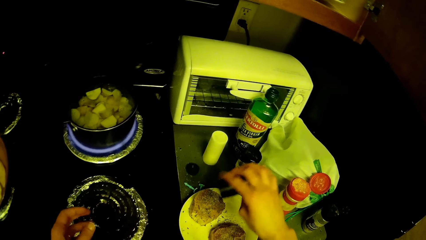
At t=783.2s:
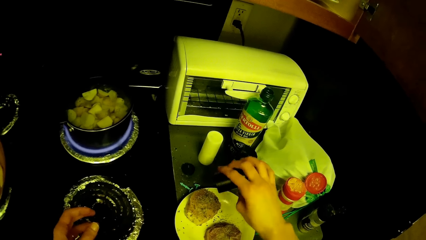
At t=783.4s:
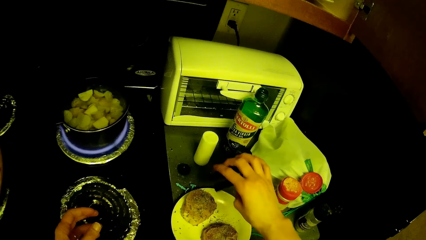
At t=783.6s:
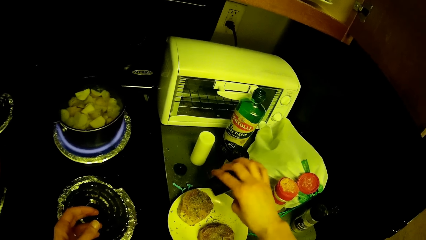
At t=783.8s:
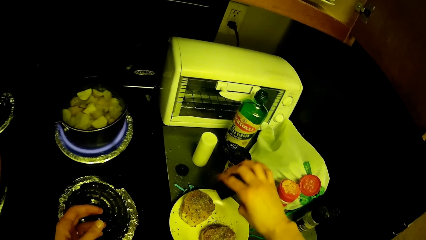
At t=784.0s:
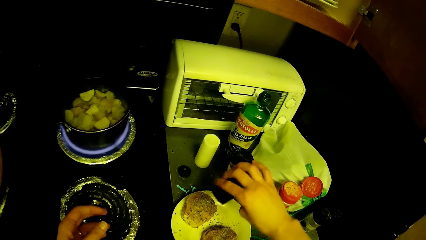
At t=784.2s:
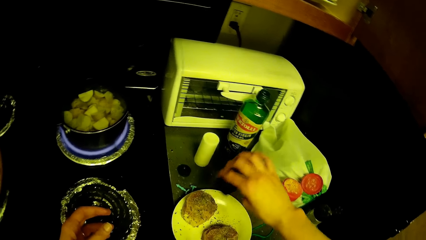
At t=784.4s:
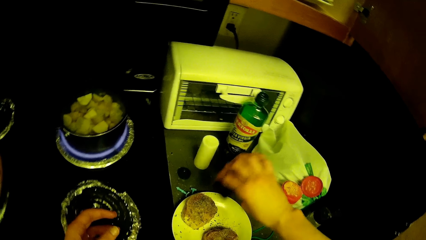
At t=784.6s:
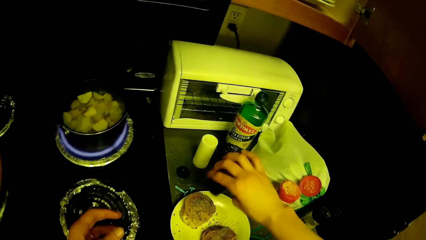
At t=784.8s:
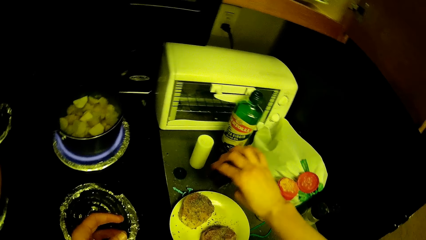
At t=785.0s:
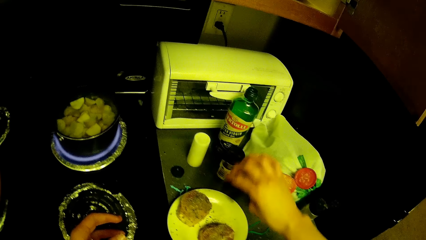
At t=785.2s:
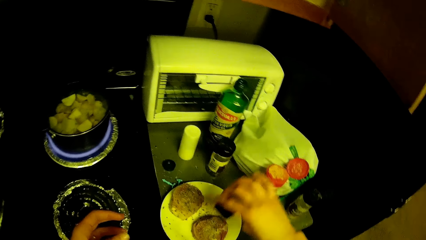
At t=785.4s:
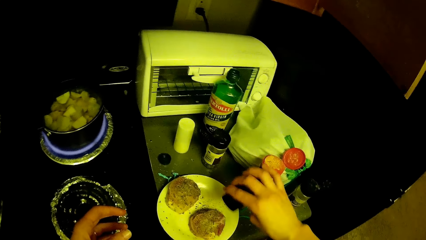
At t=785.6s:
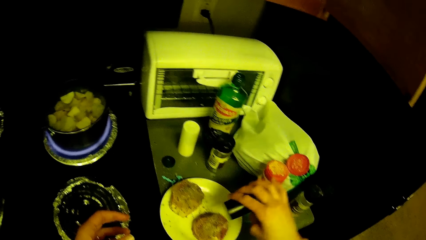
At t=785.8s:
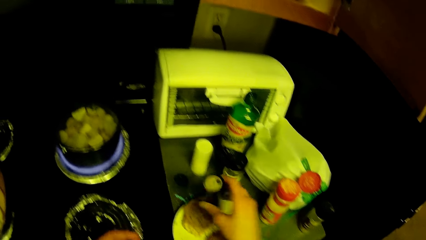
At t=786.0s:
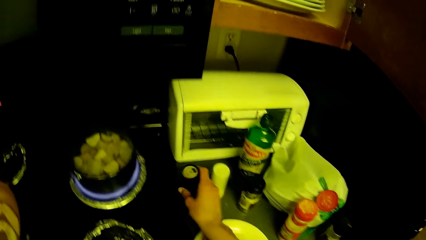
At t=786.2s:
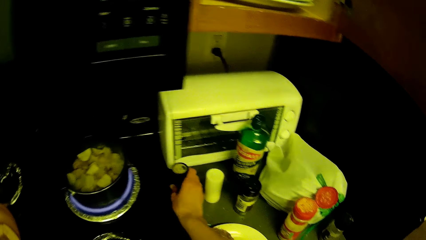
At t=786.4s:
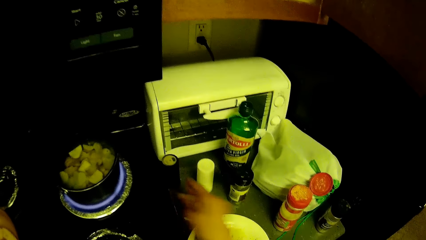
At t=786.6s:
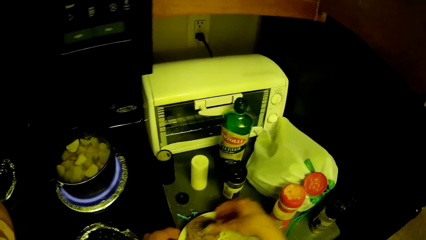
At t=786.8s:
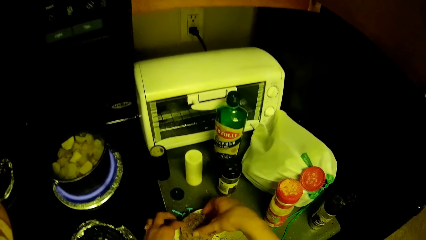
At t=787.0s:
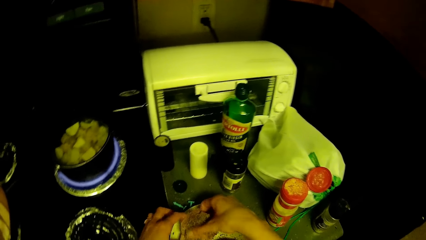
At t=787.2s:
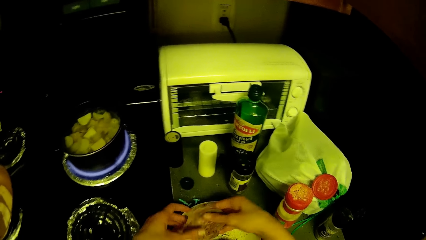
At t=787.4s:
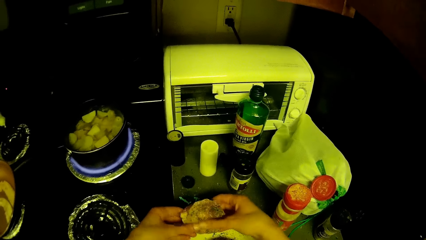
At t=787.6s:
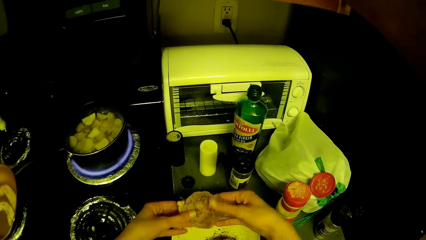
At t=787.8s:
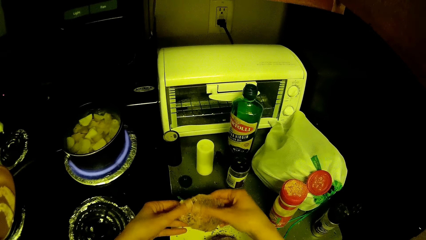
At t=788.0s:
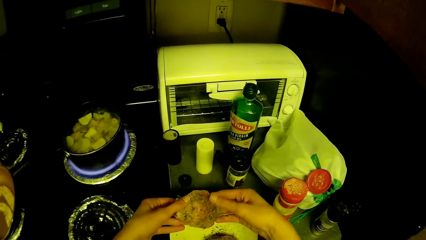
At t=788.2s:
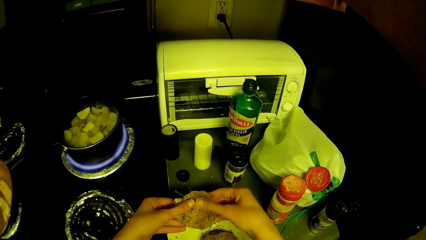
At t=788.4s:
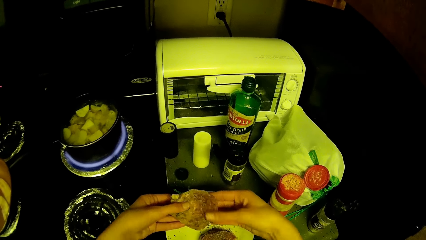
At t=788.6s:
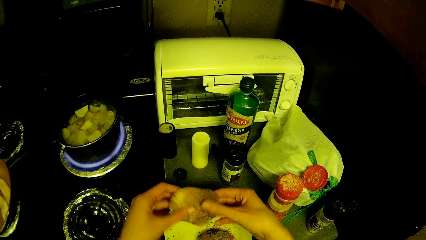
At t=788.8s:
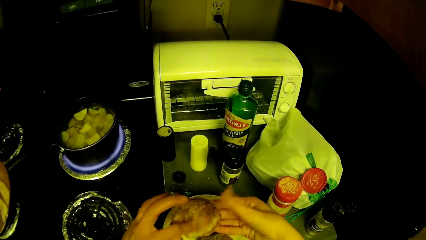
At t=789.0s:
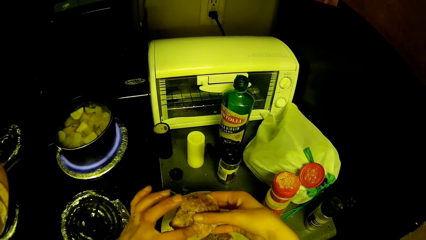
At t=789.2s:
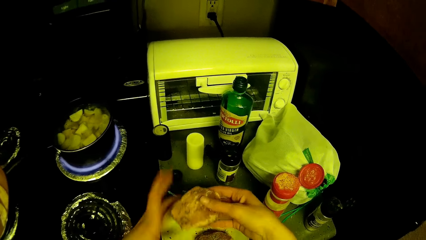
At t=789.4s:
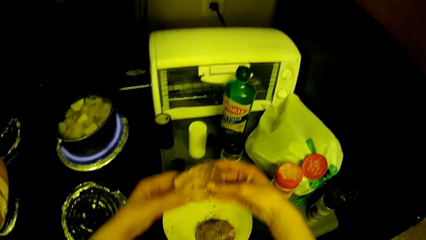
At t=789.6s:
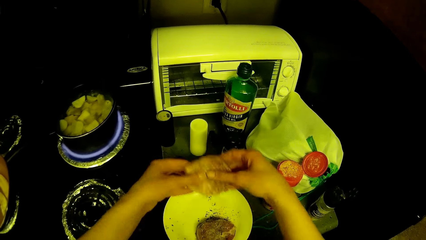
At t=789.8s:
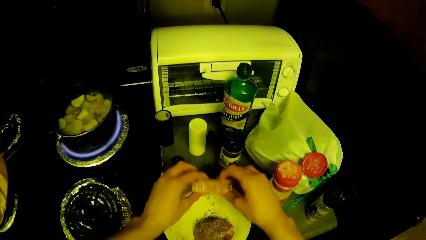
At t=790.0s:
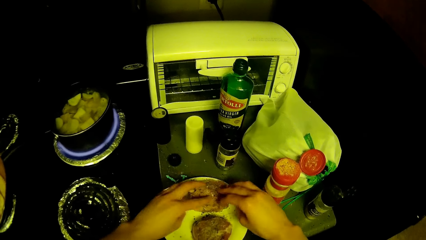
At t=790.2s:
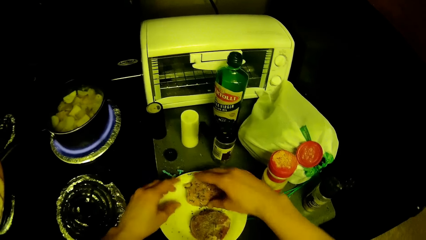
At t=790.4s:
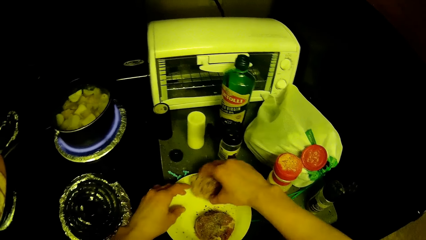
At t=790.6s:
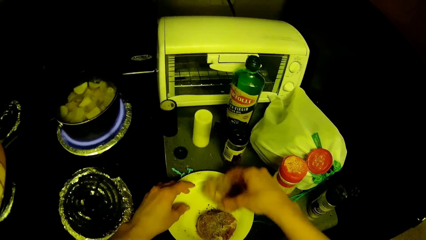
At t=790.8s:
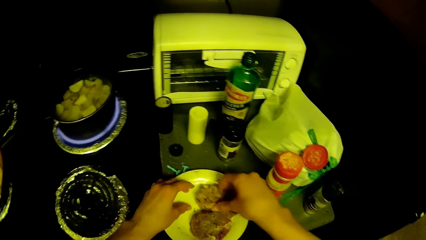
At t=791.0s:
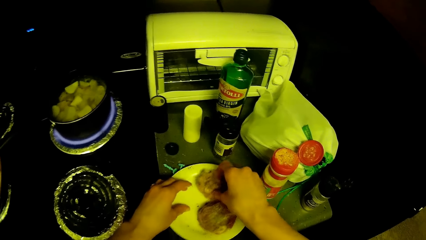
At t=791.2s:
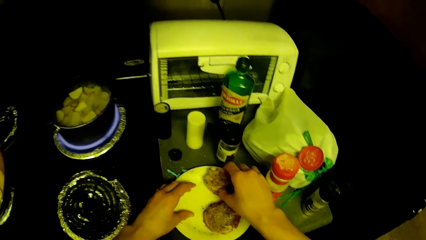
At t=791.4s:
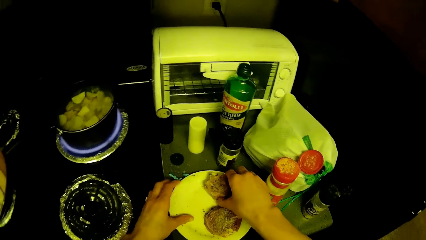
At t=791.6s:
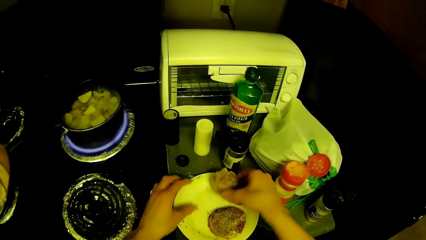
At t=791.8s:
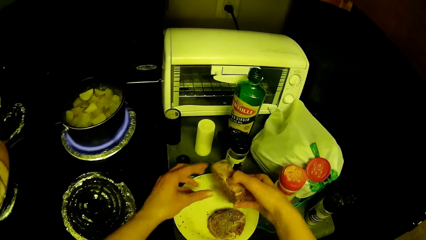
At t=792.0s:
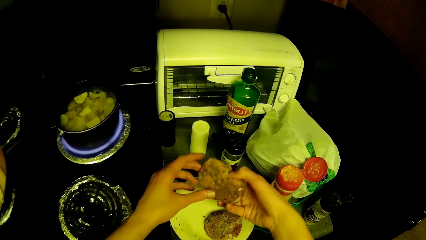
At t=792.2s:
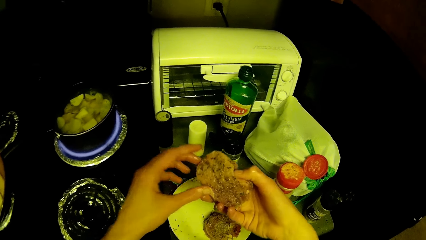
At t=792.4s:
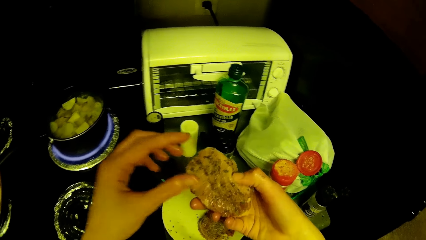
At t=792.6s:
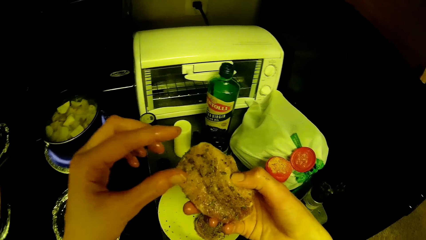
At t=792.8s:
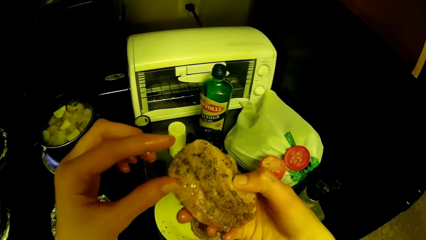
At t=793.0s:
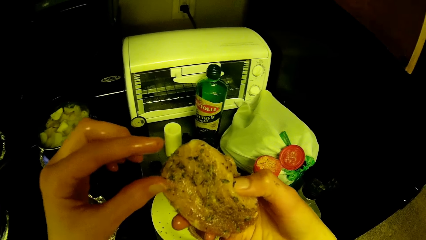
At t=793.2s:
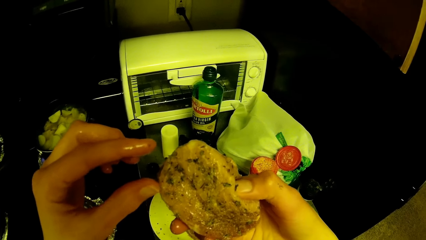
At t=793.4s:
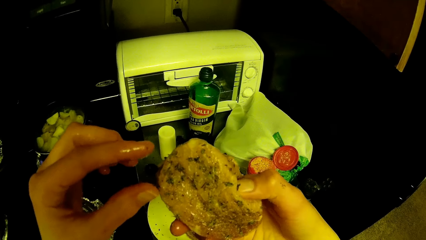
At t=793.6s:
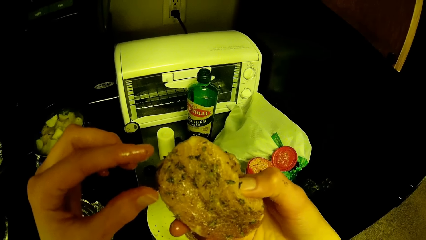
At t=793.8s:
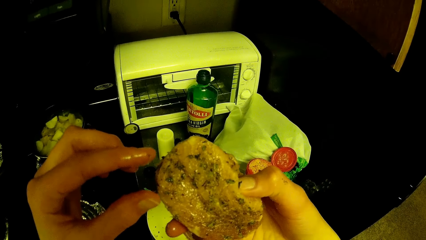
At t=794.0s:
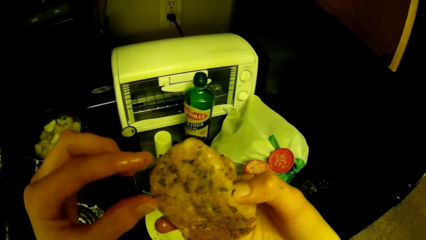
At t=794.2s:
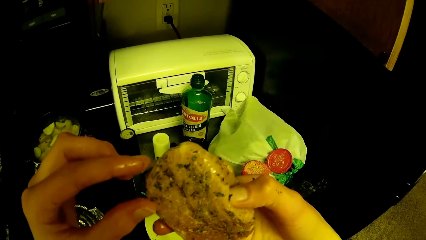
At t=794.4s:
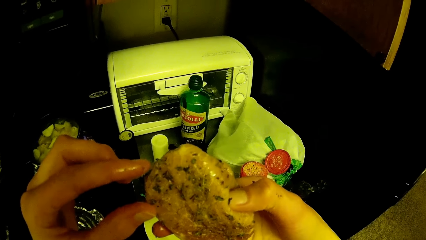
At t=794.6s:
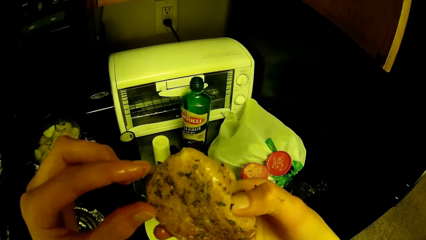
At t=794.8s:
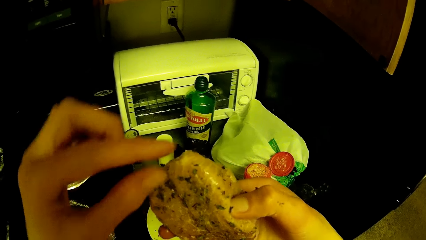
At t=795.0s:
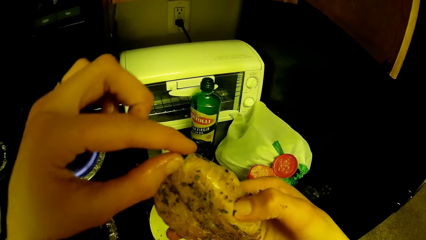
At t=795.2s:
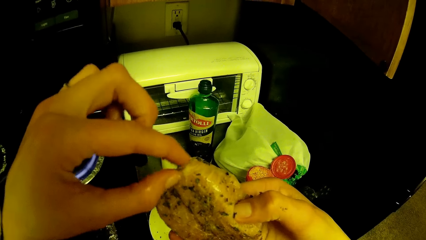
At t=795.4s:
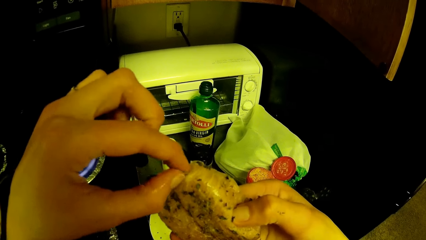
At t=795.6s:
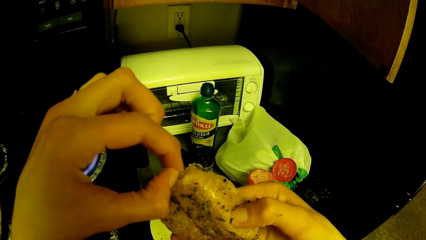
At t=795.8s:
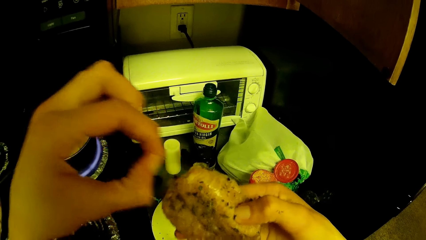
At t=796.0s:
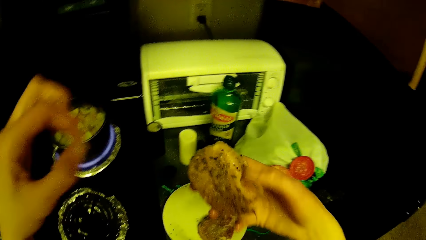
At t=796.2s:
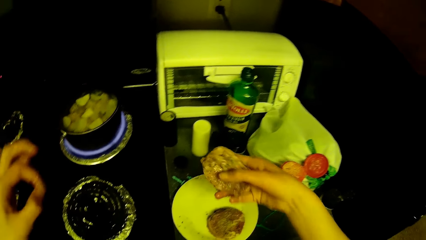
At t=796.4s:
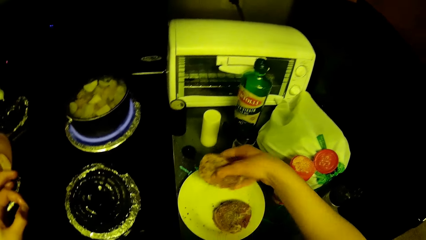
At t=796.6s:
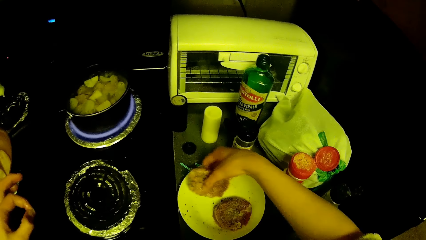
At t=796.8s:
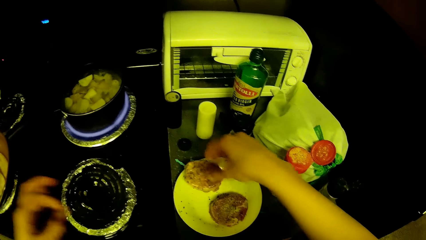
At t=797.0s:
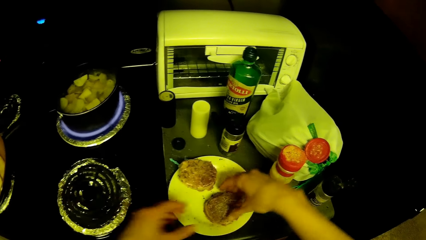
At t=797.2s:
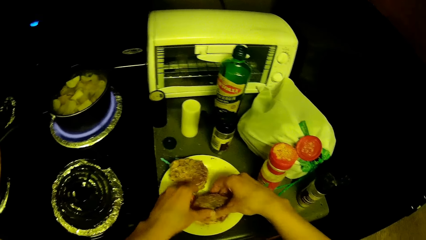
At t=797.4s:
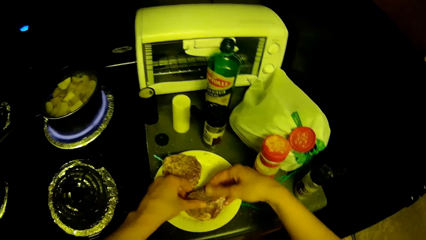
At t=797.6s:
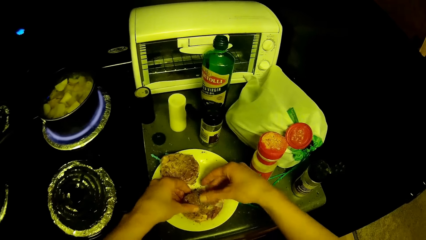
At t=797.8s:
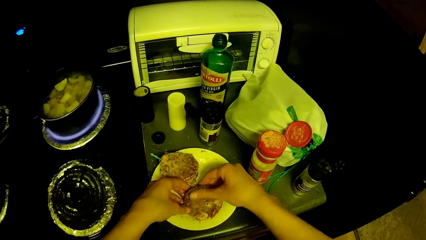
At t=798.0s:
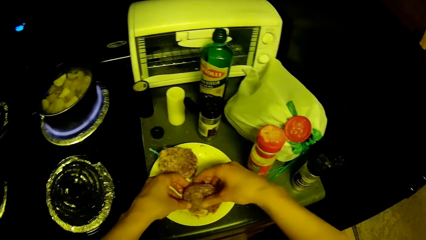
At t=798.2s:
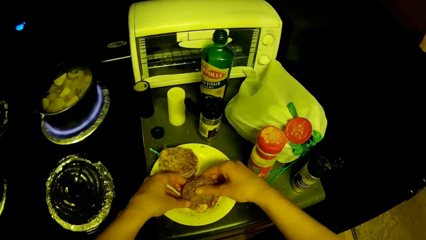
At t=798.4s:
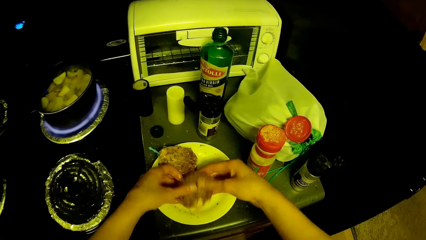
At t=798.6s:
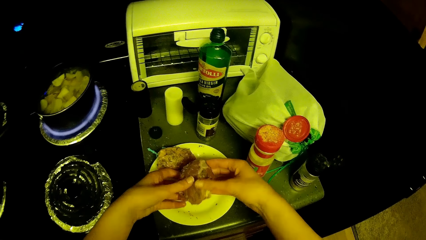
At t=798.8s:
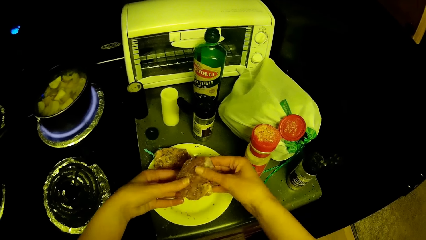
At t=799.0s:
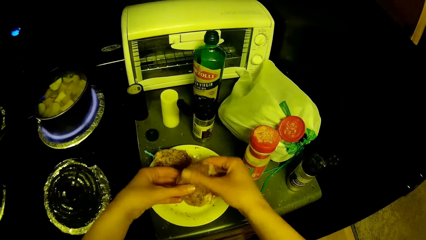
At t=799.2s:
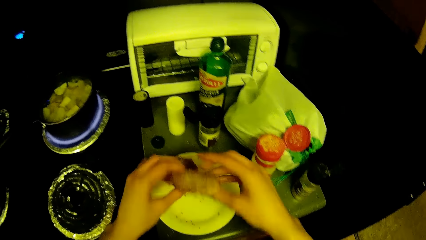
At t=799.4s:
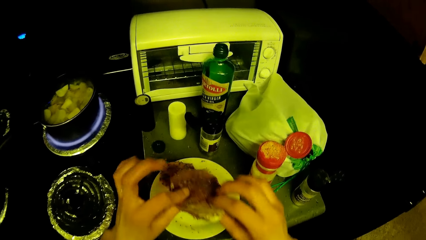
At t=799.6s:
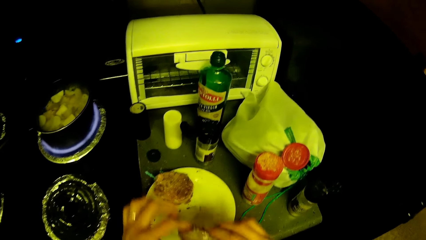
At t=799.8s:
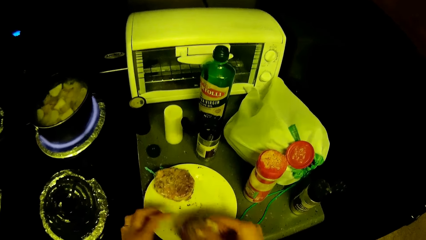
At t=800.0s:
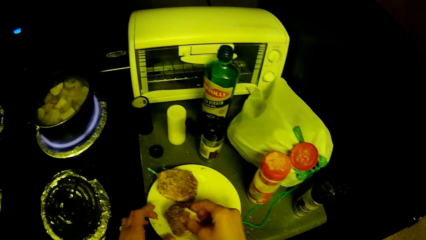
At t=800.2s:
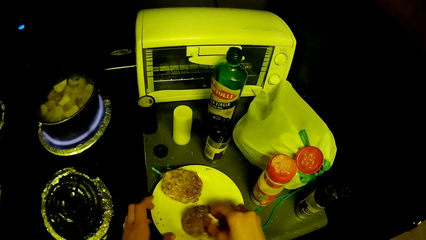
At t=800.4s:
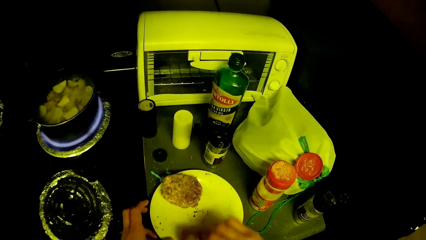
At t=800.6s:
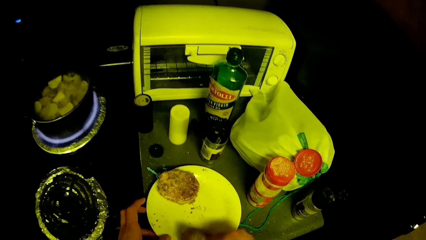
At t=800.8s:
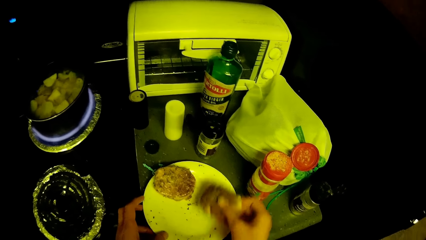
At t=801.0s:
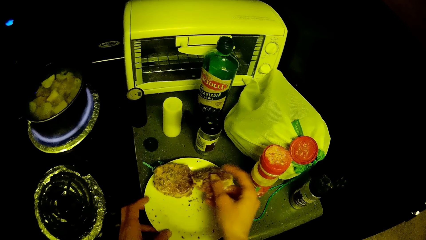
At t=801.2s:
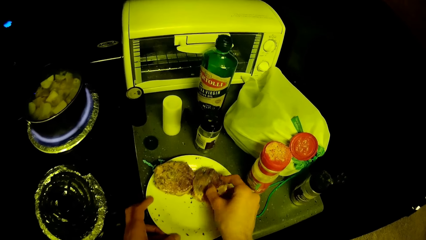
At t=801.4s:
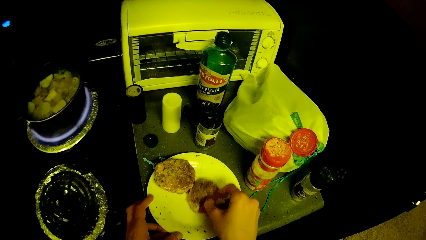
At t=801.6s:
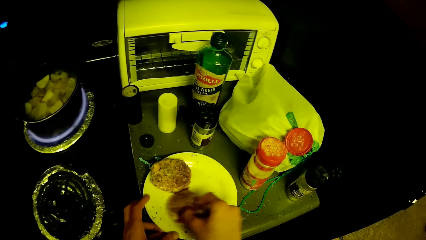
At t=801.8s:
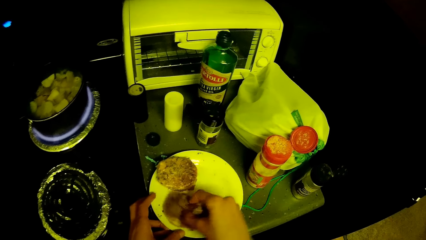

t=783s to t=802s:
The camera wearer drops the bottle of ingredient on the kitchen cabinet. They pick one of the meats from the saucer. They examine the meat. They put the meat down. They rub the ingredients in the saucer with the meat. They pick up the meat. They examine the meat. They remove a speck from the meat. They drop the meat on the saucer. They rub the ingredients in the saucer with the meat. They pick up the meat, put the meat down, and wipe the spices off the plate with the meat.
